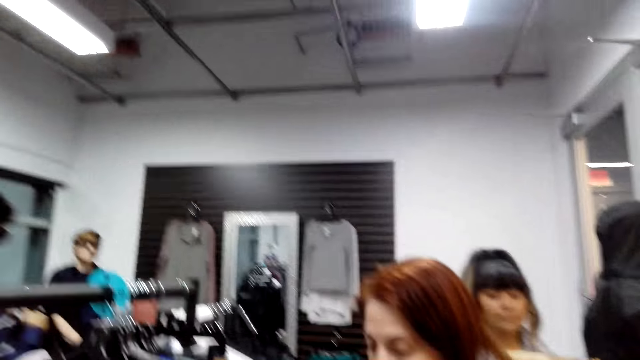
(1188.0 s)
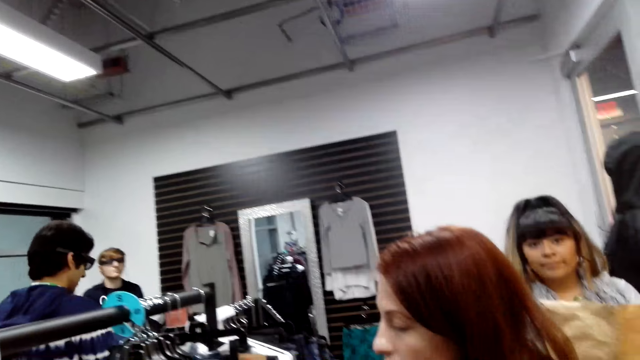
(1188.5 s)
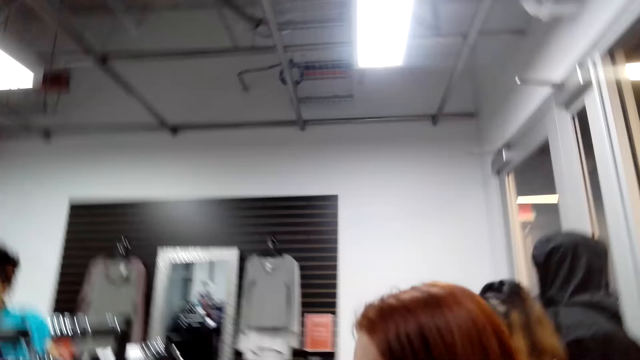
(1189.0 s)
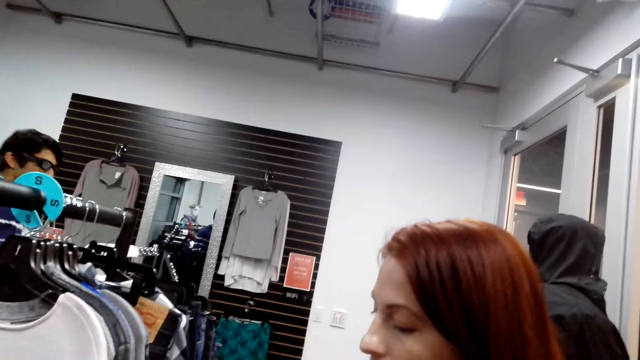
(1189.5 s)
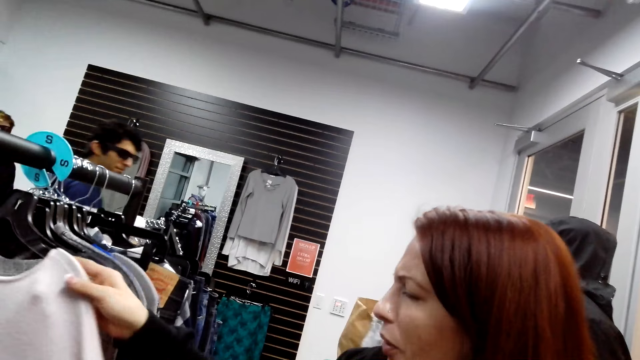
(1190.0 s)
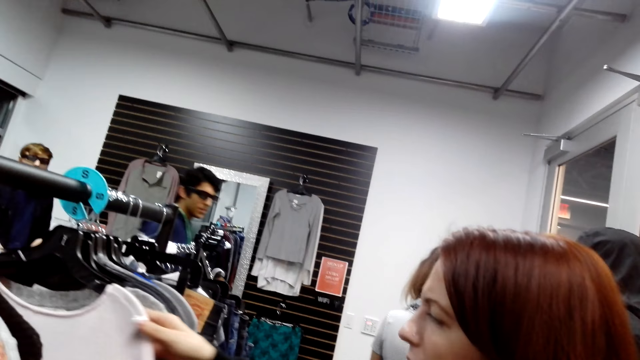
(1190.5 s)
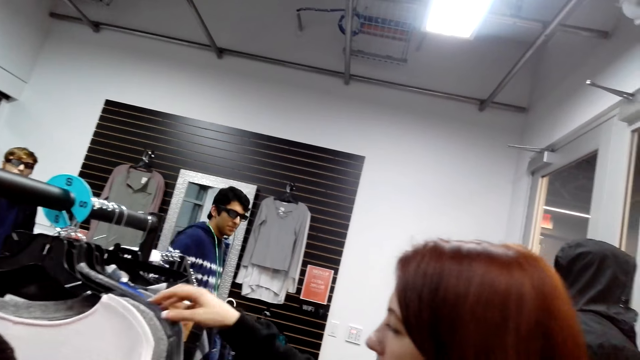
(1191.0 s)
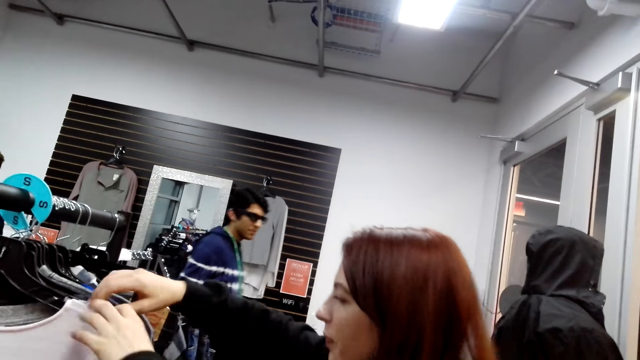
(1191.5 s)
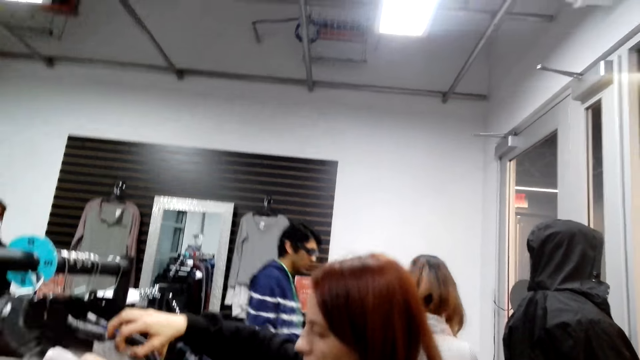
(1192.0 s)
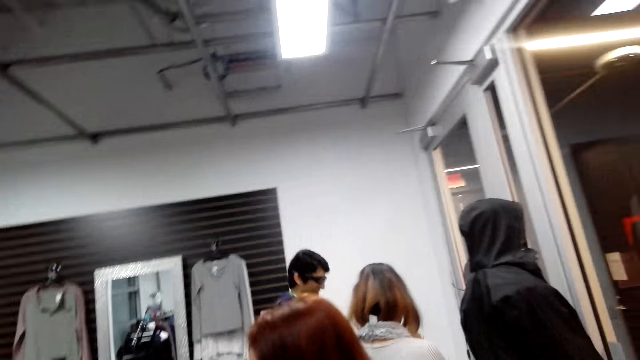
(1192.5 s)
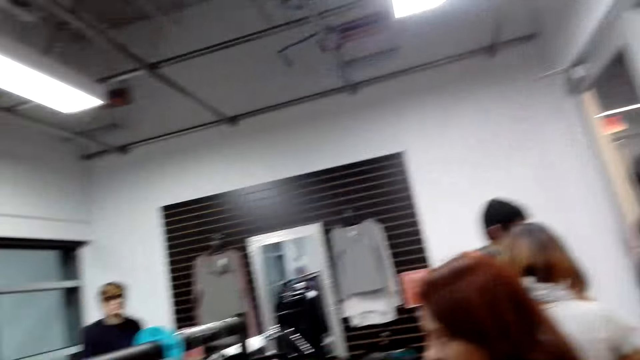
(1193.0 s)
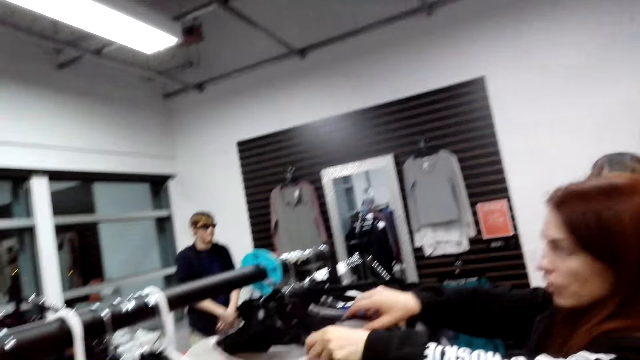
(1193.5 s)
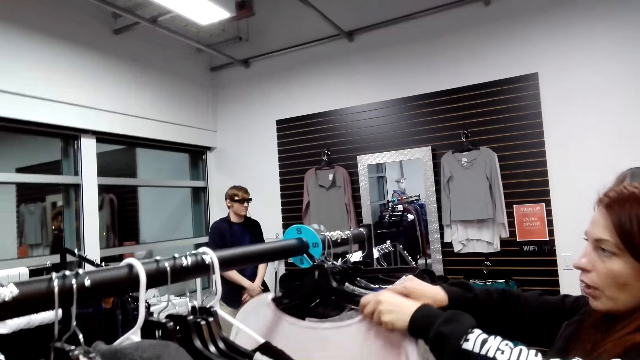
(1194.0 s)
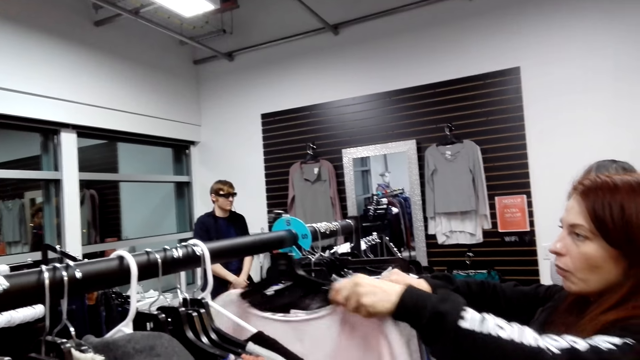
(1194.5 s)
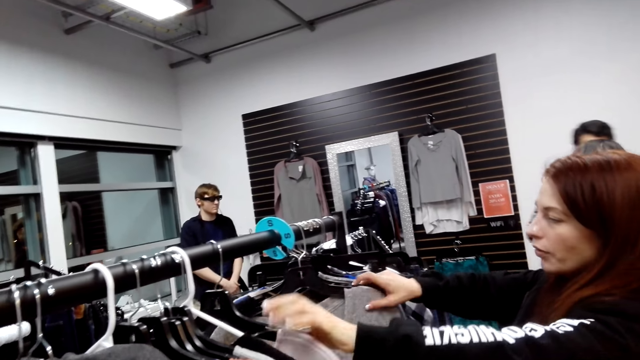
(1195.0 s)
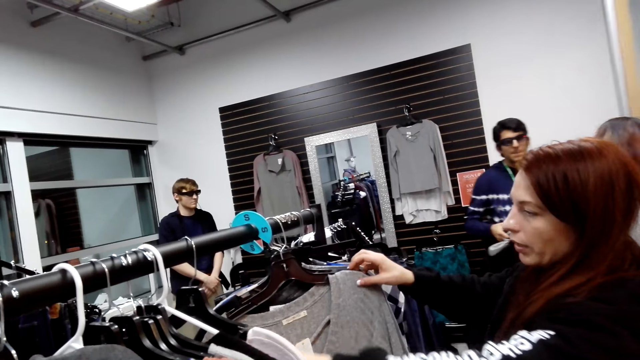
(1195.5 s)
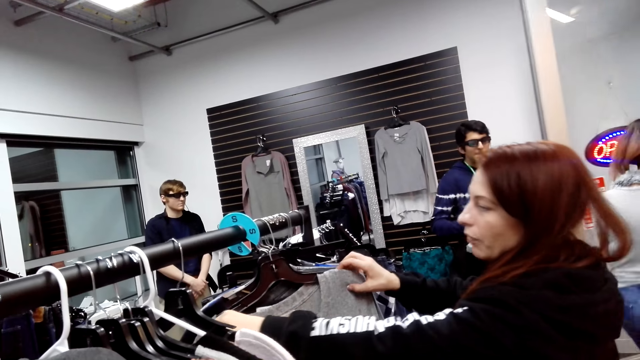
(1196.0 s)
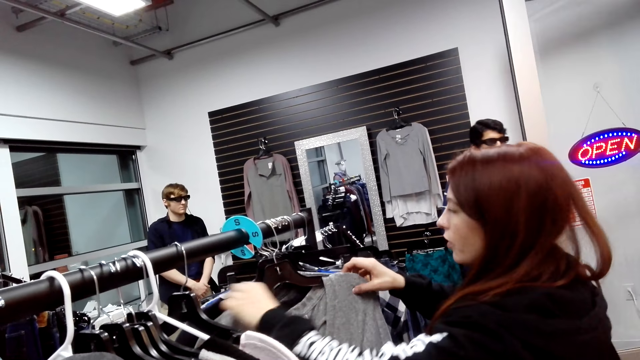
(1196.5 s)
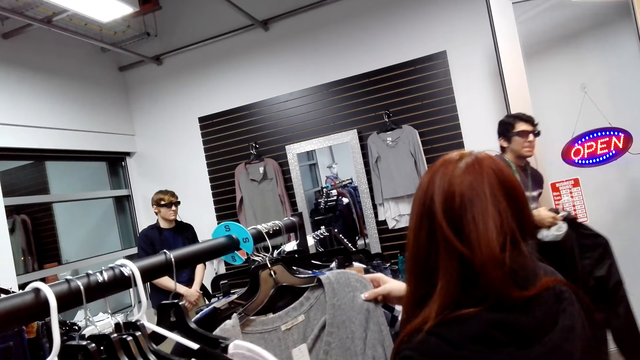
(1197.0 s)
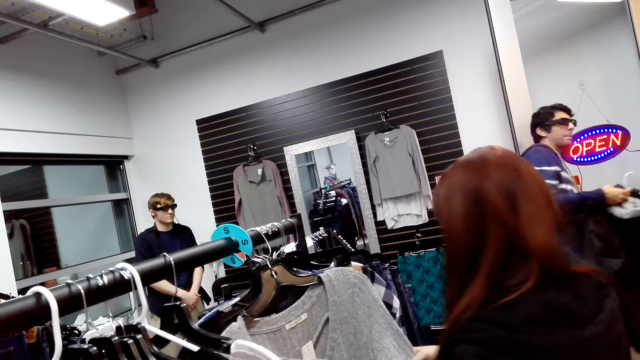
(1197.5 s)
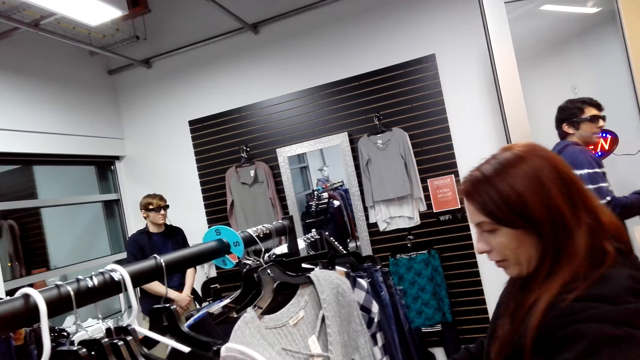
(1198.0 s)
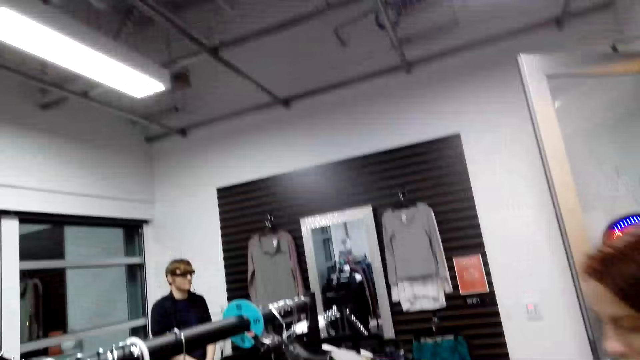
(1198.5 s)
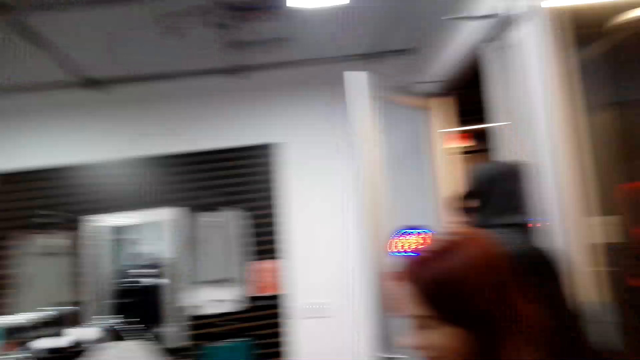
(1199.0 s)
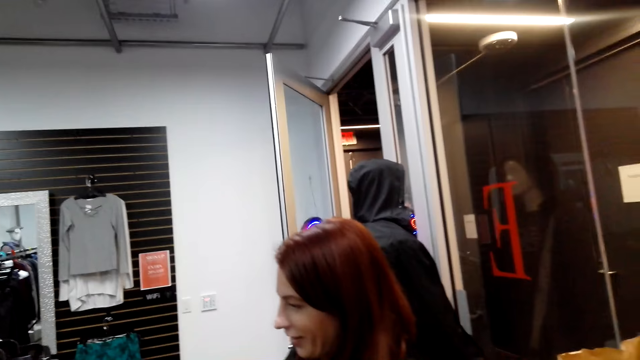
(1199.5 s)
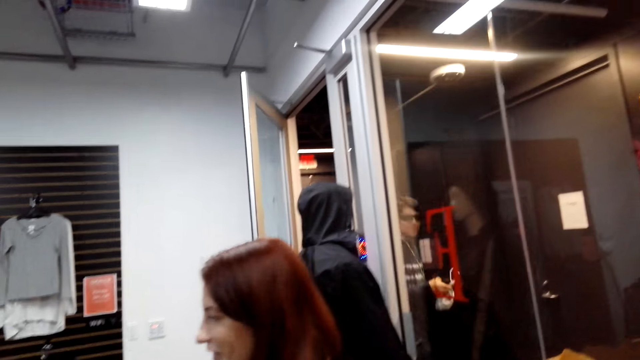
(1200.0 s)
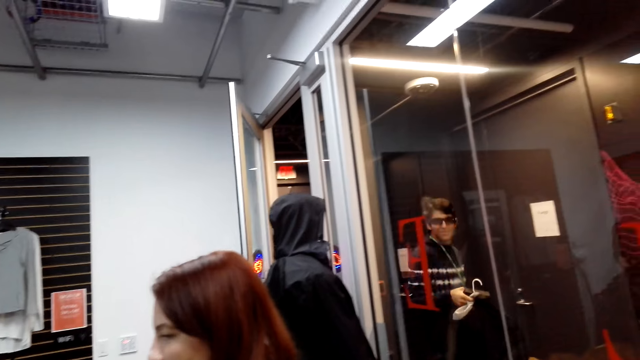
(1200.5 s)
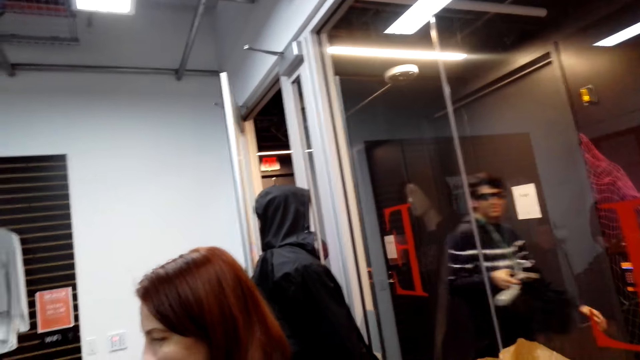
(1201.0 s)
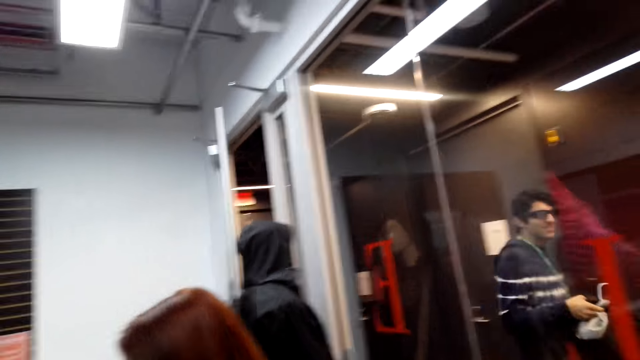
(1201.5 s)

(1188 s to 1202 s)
A man steps forward. A lady looks at the clothes. The lady moves the hanger. The man opens the door. Another lady steps forward. The man steps forward. The camera wearer looks around.

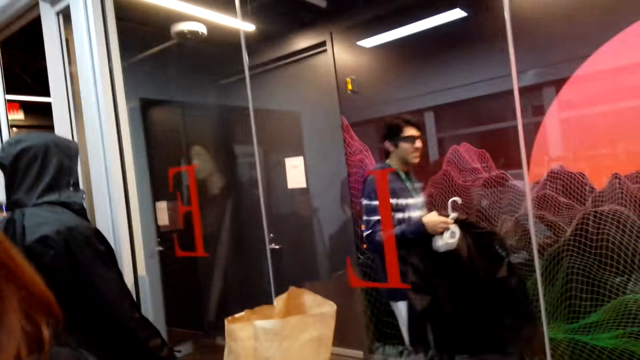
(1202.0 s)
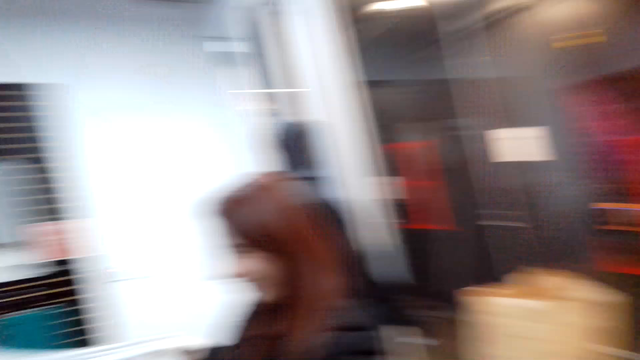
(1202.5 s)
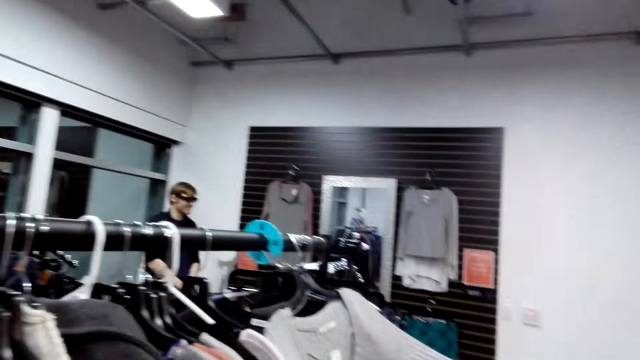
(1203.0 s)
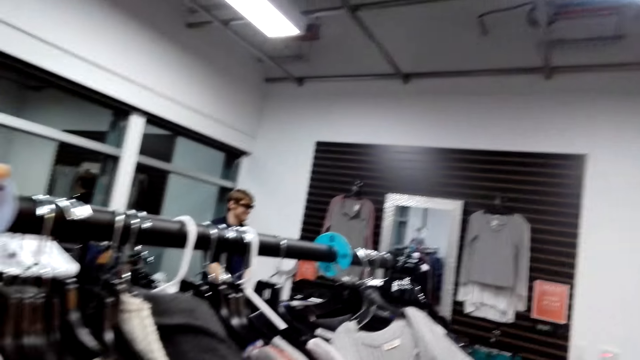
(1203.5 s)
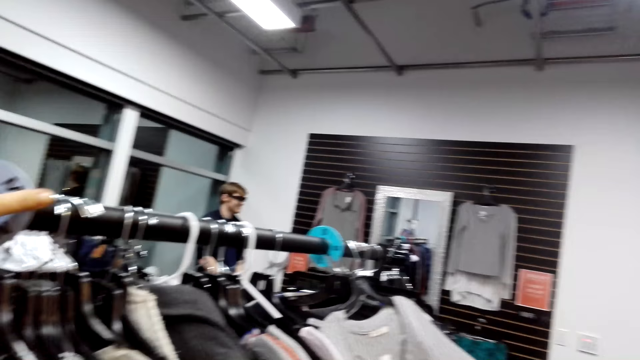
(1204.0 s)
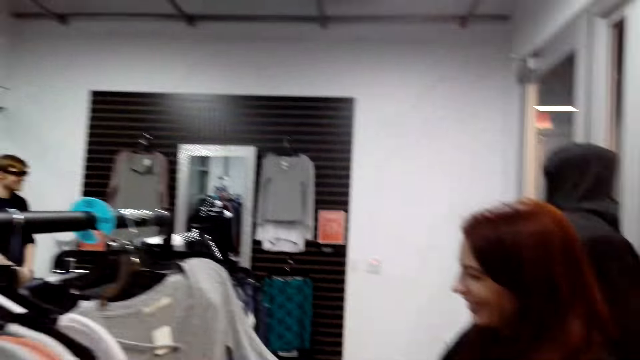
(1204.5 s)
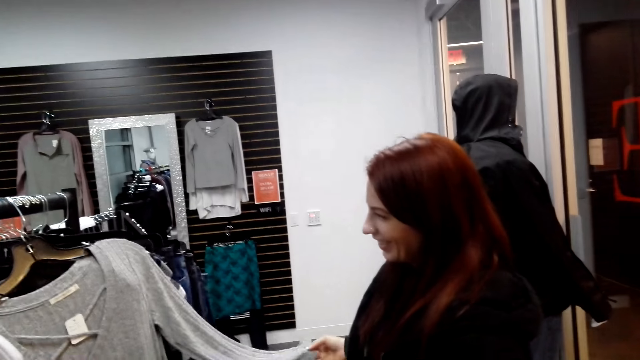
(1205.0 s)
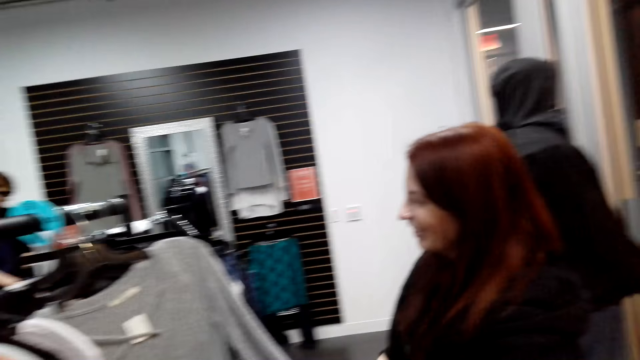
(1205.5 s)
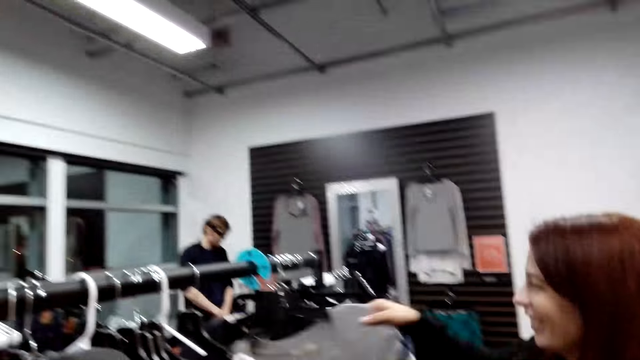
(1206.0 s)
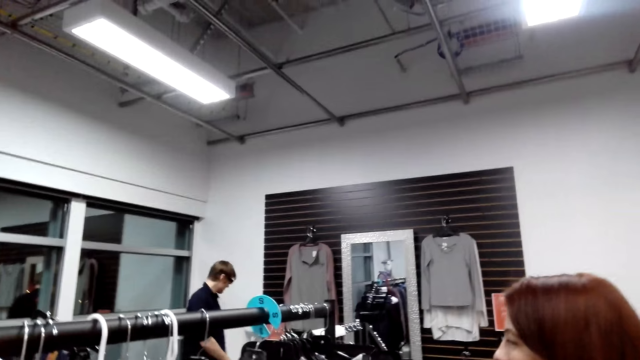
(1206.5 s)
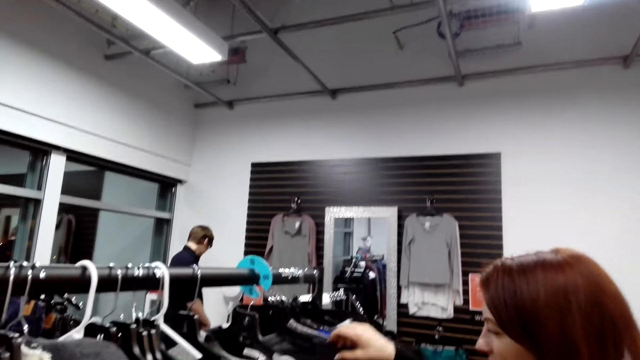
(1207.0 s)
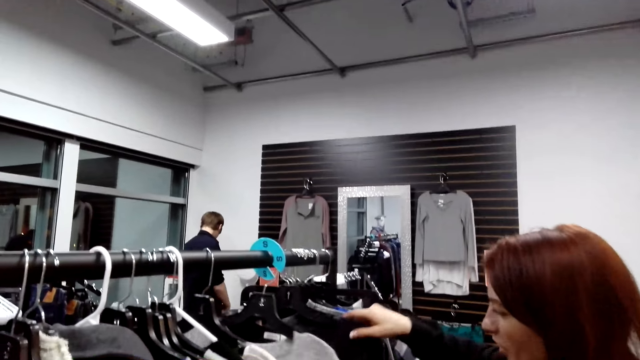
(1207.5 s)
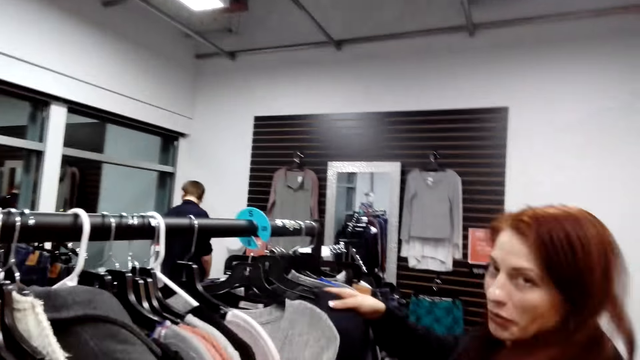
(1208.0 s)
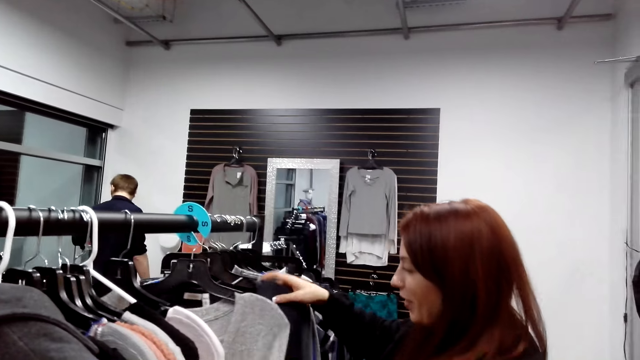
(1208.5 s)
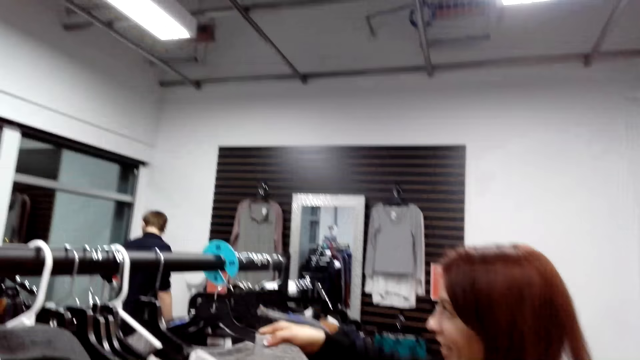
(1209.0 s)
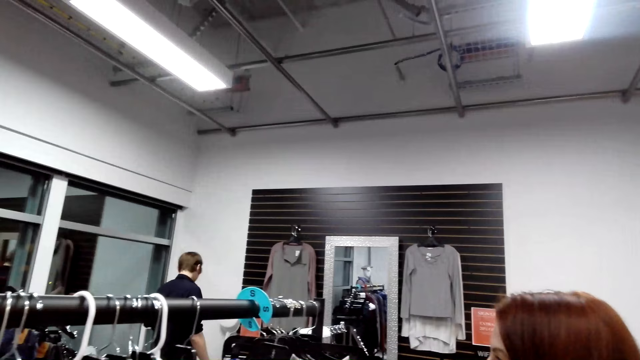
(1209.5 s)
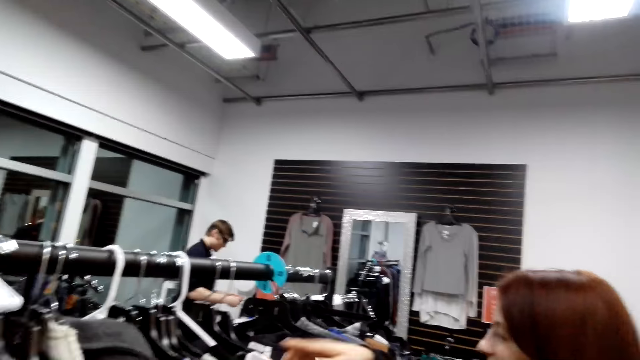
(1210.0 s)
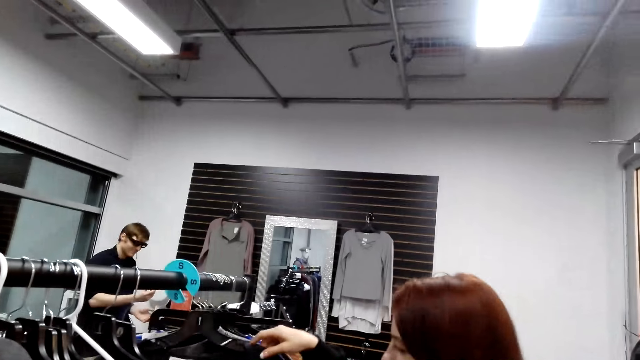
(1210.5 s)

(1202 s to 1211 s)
The camera wearer moves the hangers. A lady looks at the cloth. The lady moves the hanger. The lady moves the hangers.
